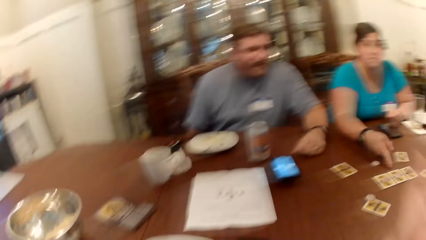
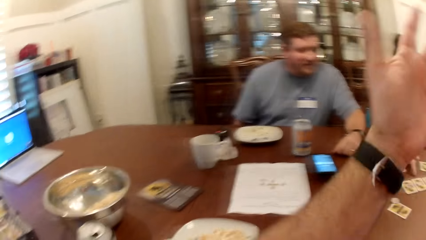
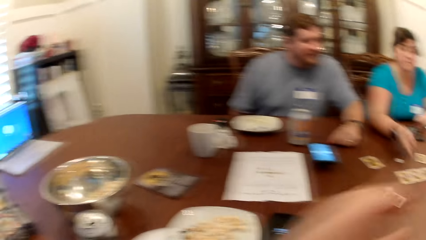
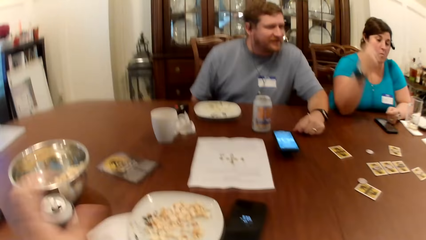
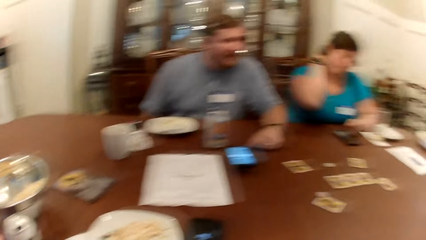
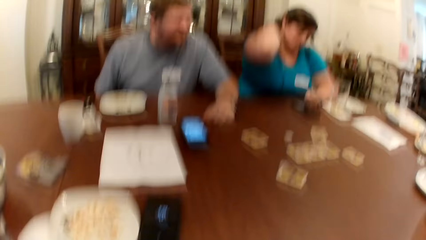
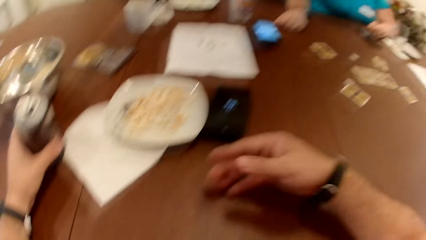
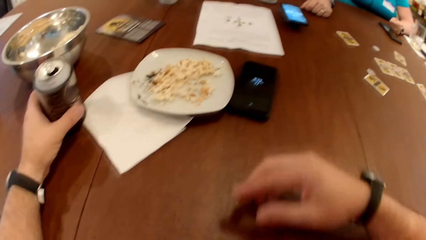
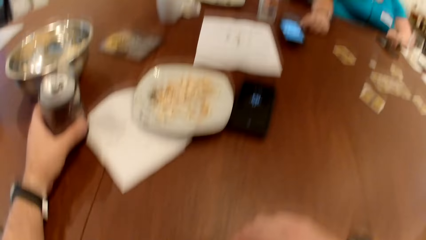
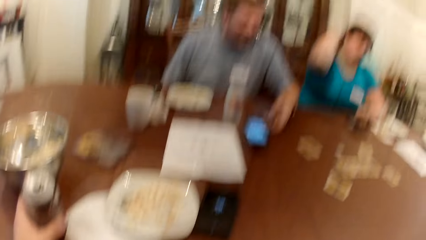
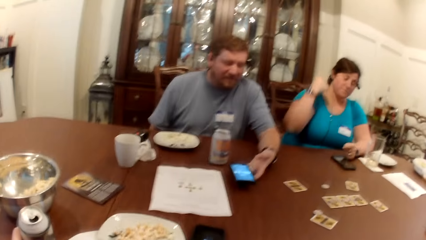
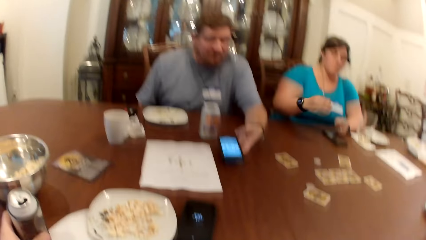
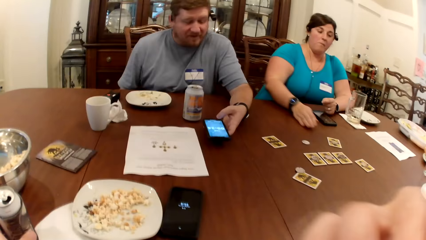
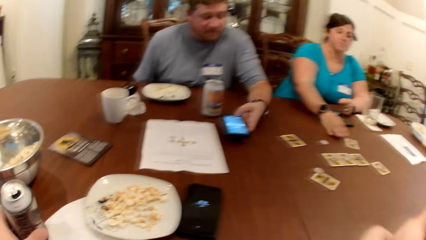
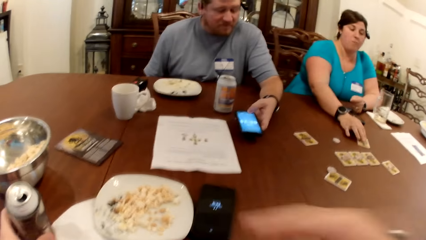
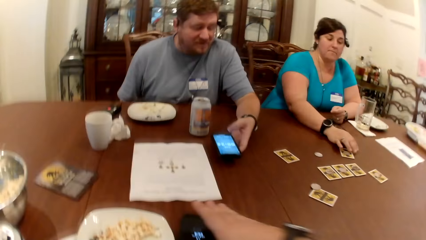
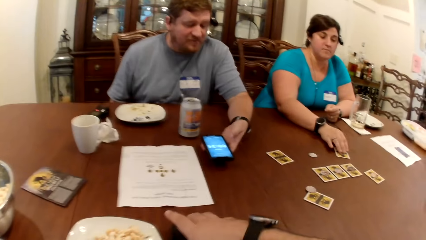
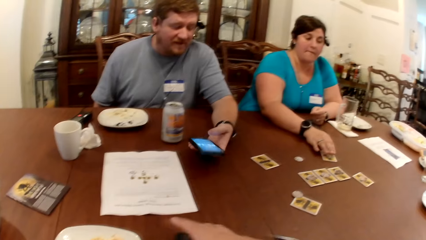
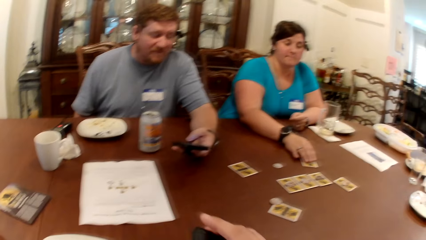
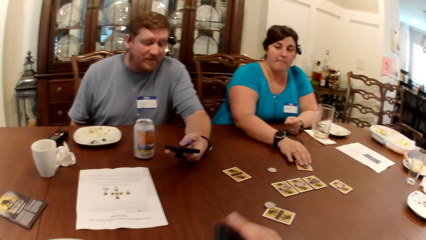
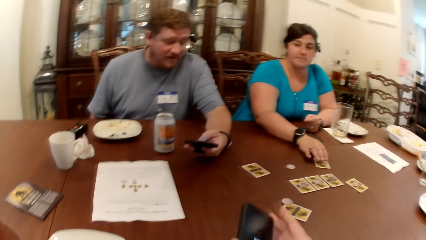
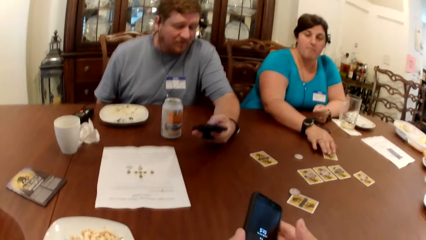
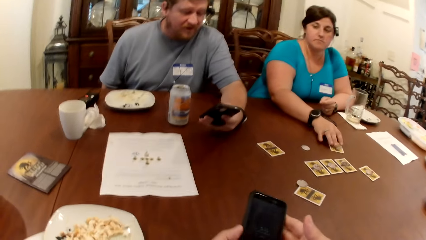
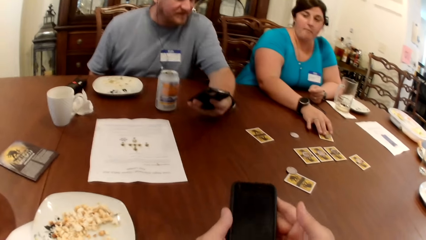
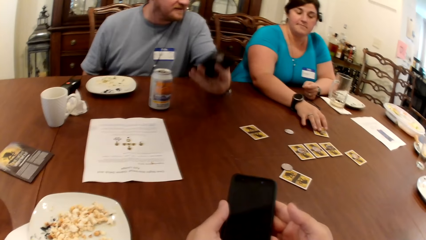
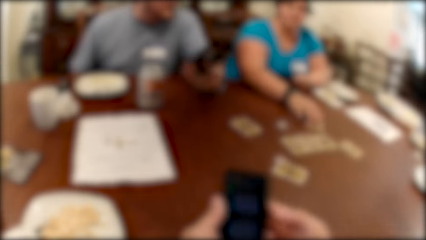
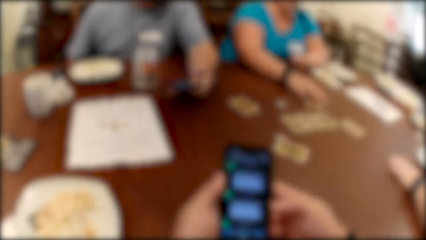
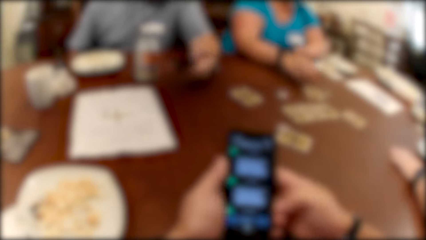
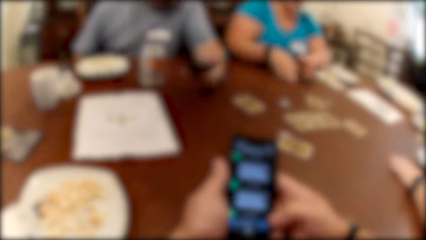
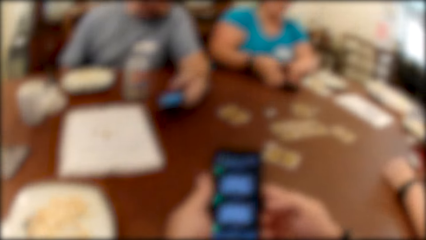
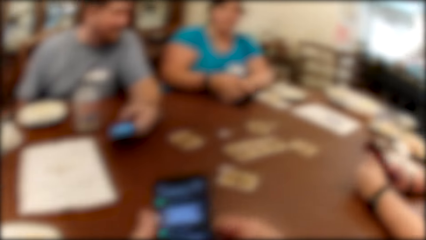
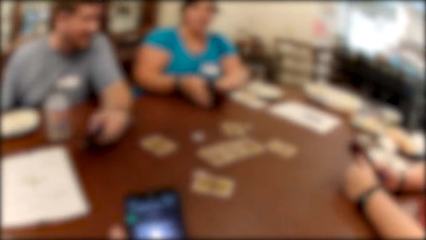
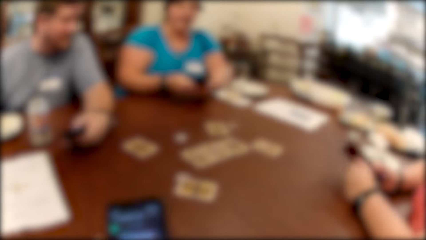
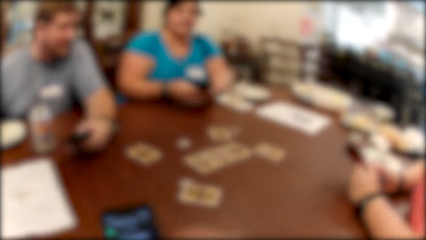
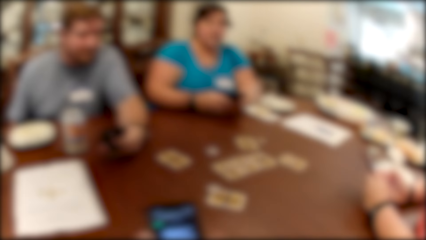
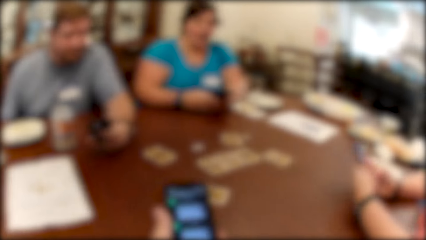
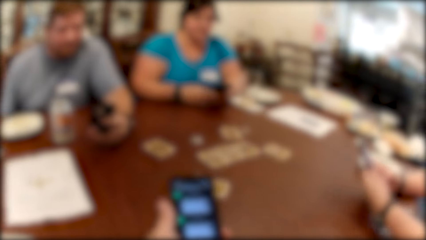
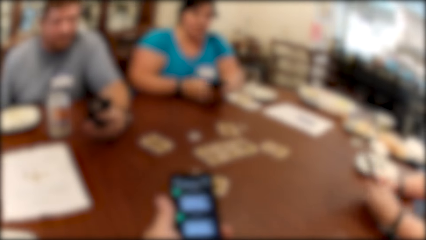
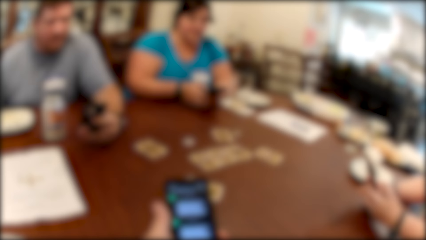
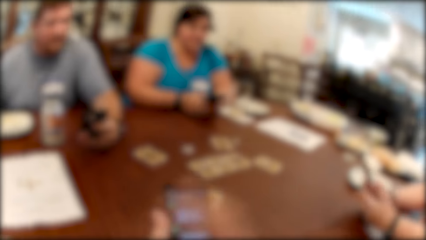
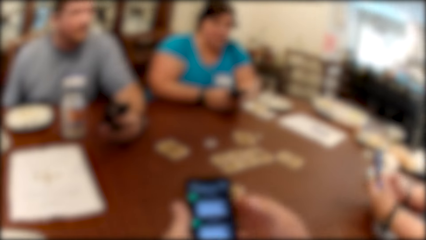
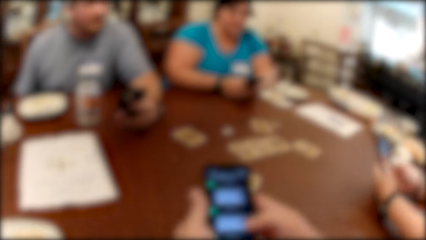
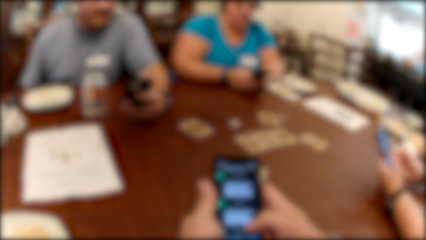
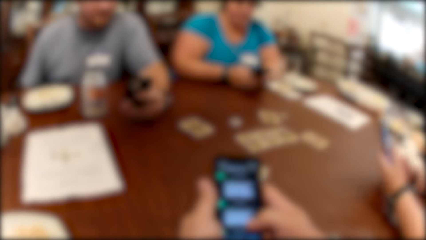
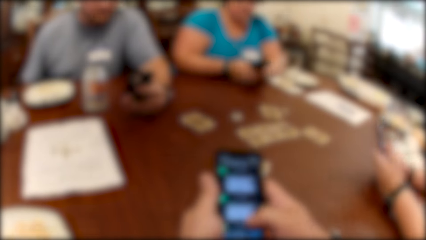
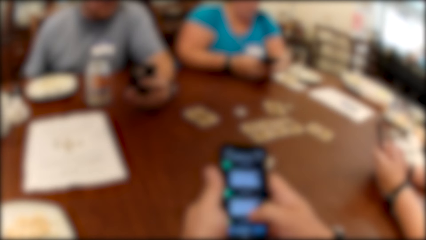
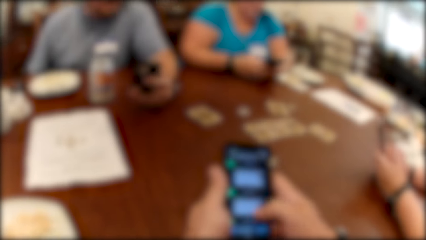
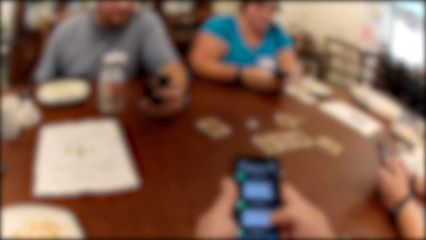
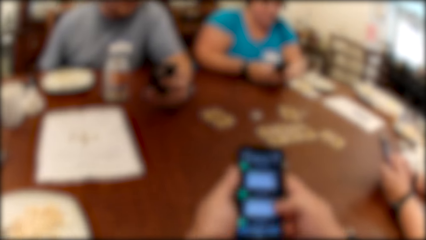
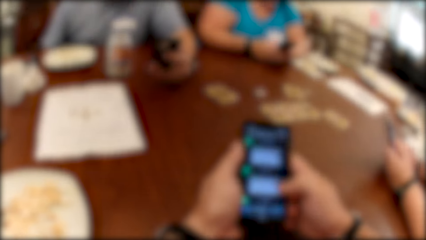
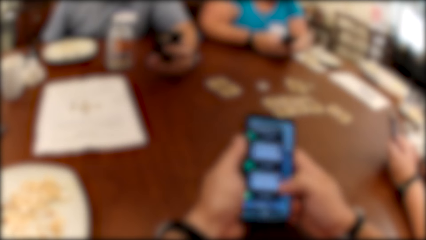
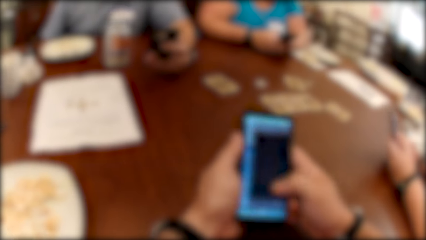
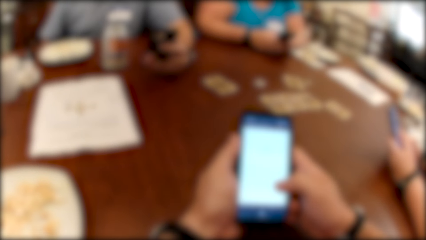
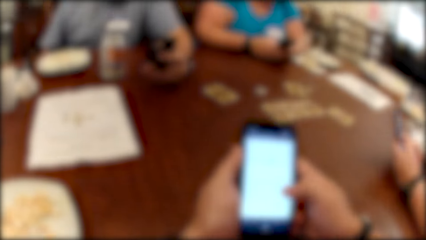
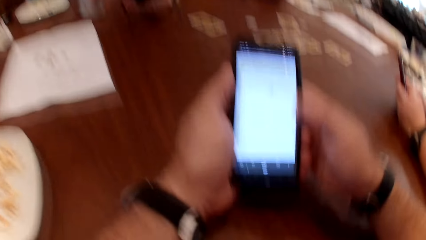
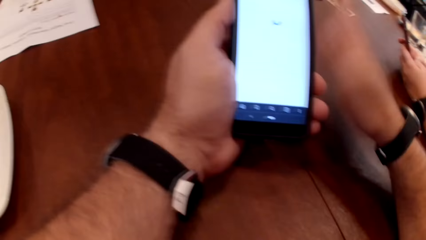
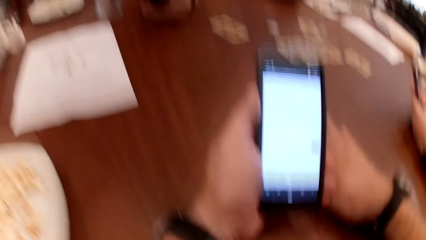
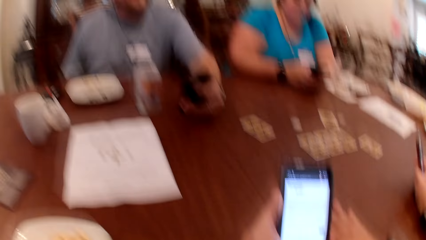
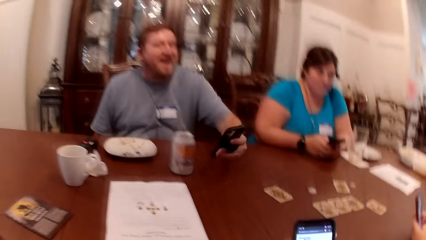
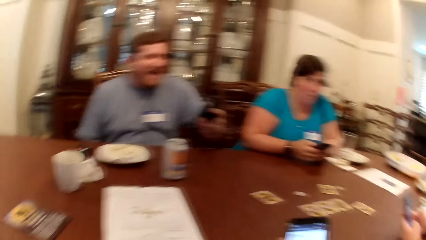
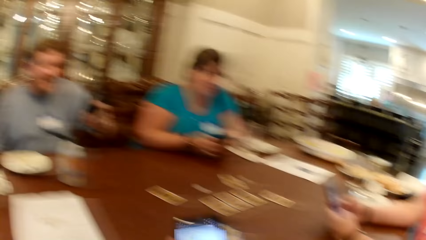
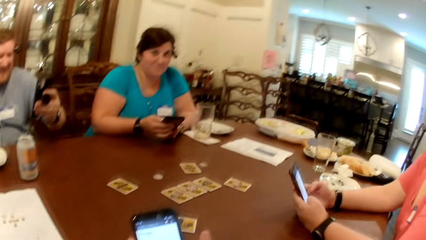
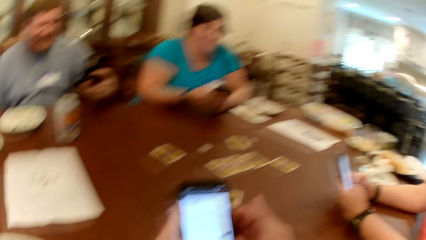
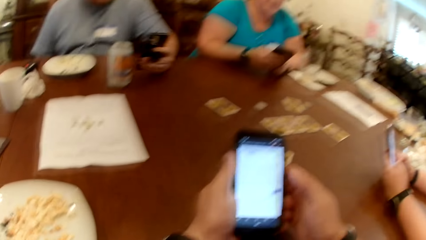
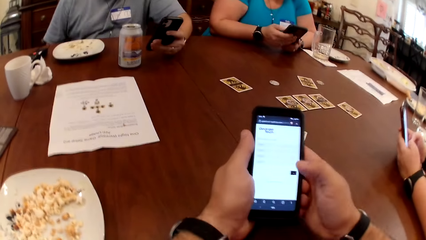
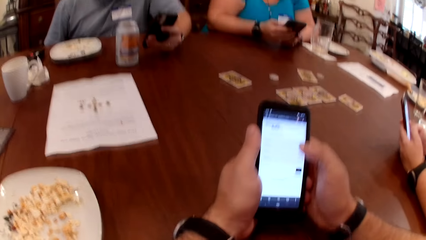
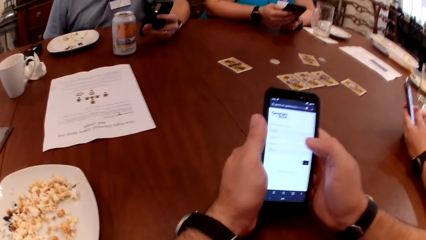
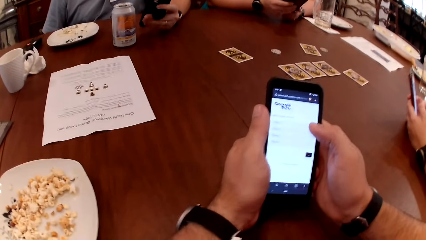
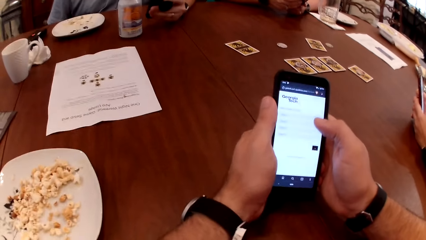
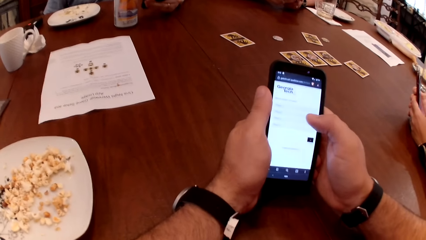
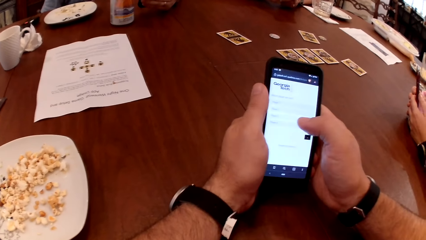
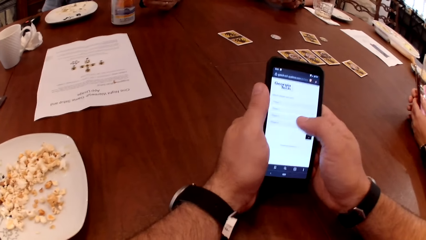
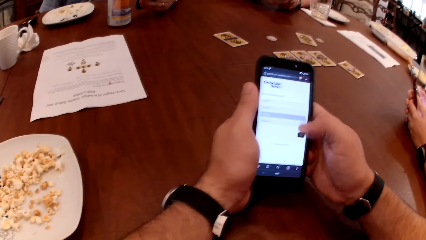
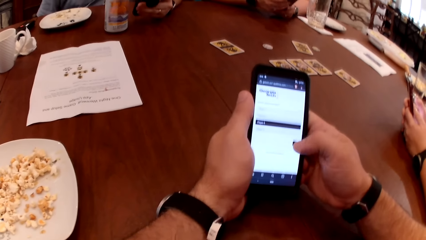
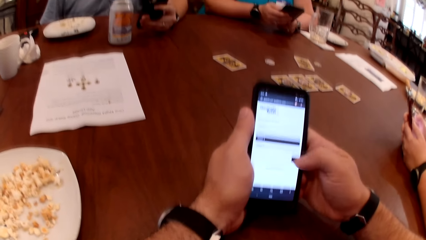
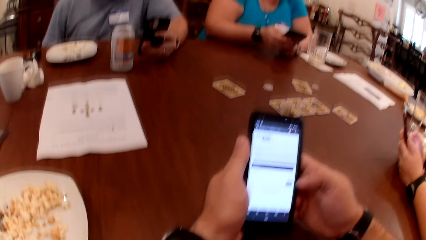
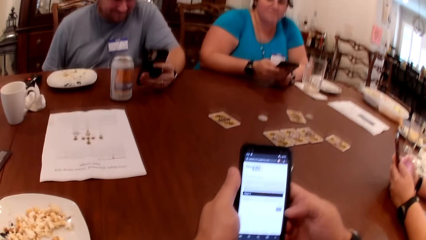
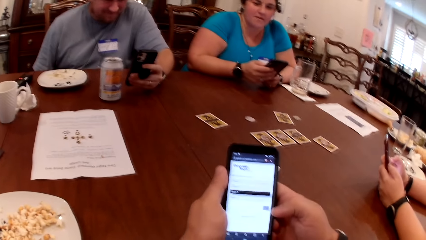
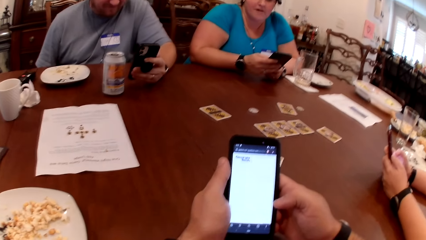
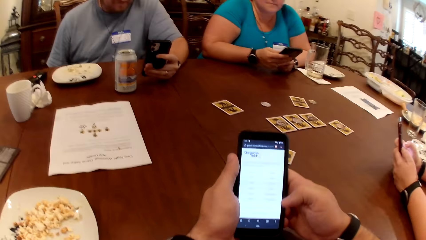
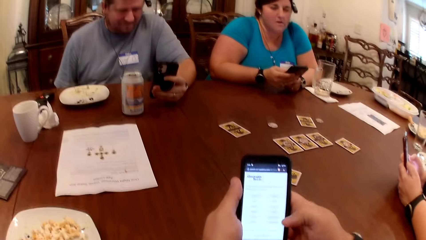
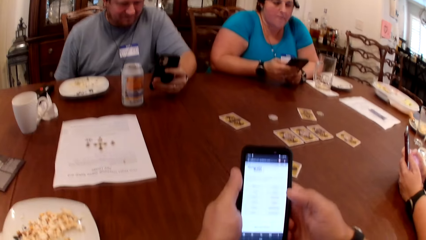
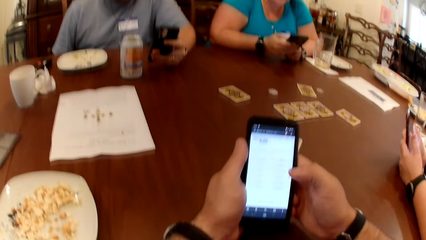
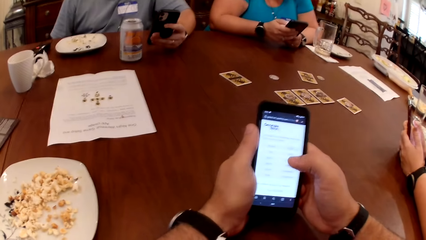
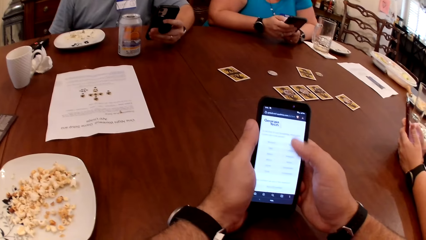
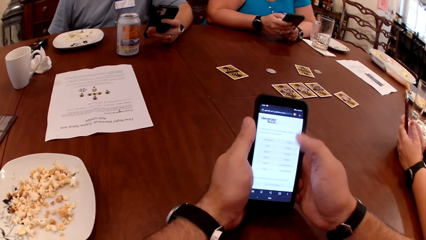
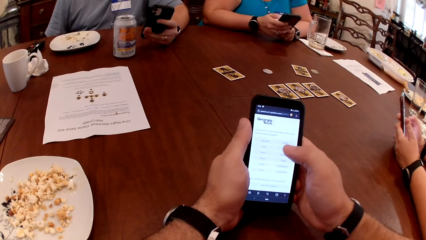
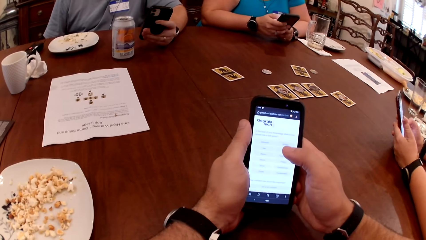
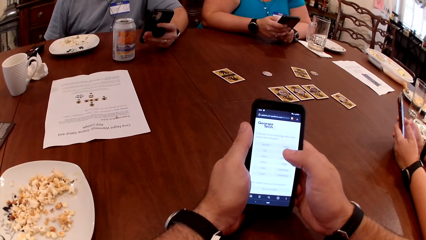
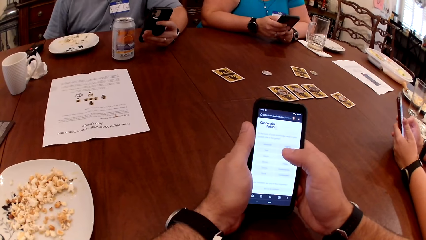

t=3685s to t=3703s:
The camera wearer interacts with the group of people. He holds the can on the table with his left hand. A man operates the phone on the table with his left hand and picks the phone from the table. A woman adjusts the card on the table with her right hand. The camera wearer picks up the phone on the table with his right hand. The man operates the phone. The camera wearer operates the phone with both hands. The woman picks the phone on the table with her right hand and operates the phone with both hands. Another woman operates a phone with both hands. The first woman interacts with the group of people. The man interacts with the group of people. The camera wearer interacts with the group of people.
